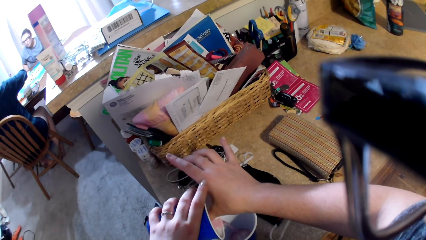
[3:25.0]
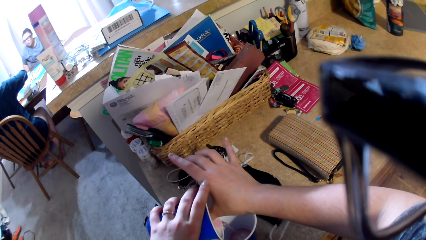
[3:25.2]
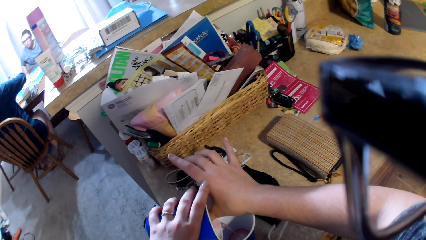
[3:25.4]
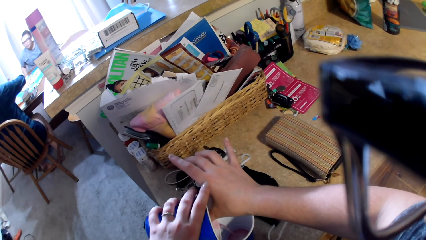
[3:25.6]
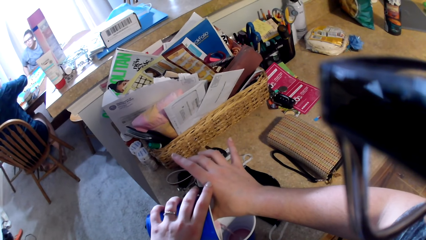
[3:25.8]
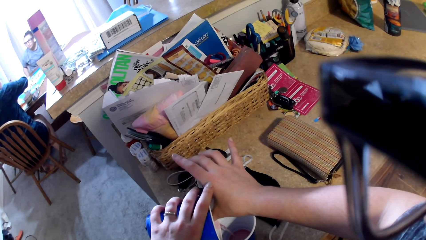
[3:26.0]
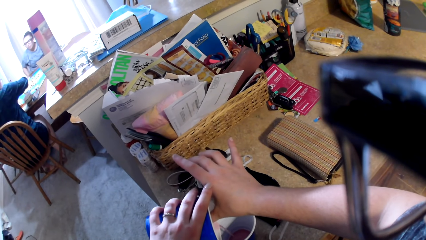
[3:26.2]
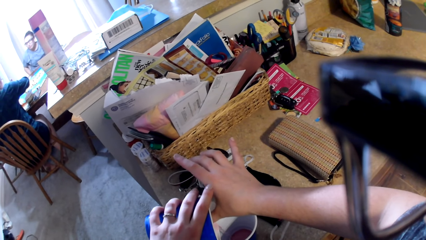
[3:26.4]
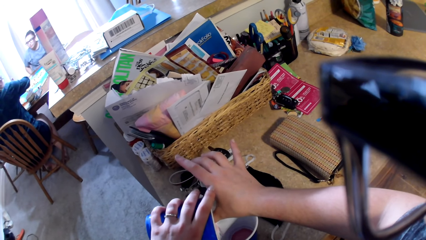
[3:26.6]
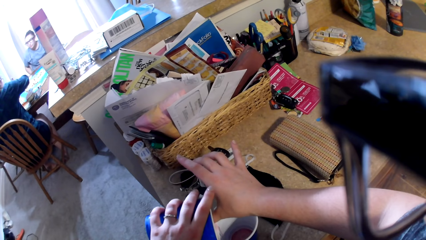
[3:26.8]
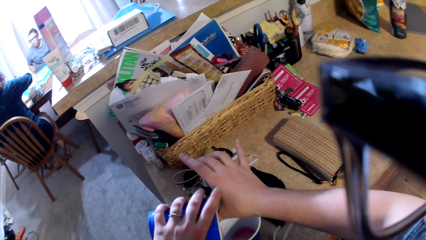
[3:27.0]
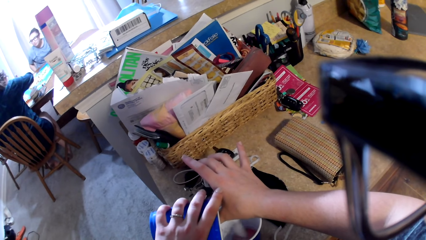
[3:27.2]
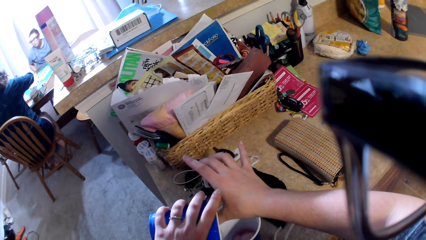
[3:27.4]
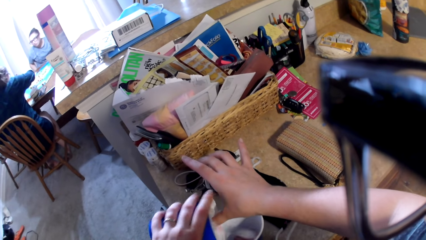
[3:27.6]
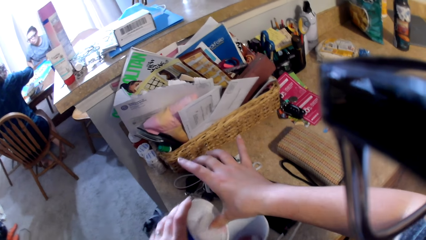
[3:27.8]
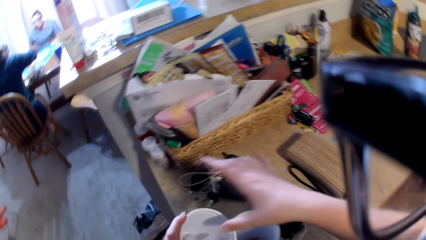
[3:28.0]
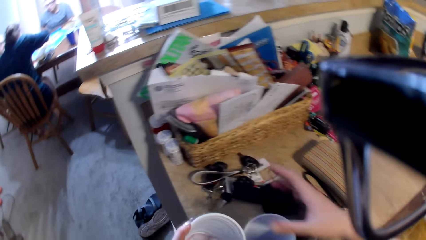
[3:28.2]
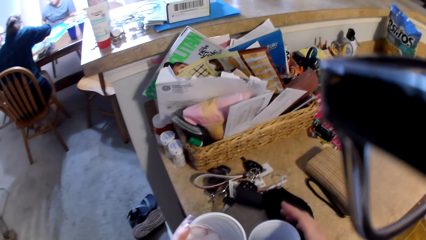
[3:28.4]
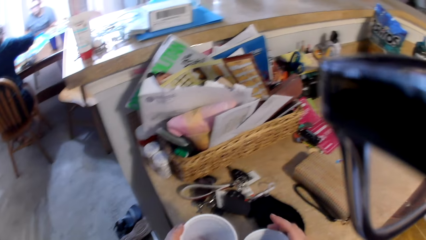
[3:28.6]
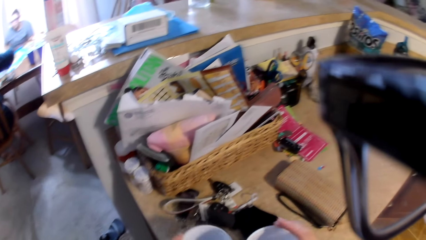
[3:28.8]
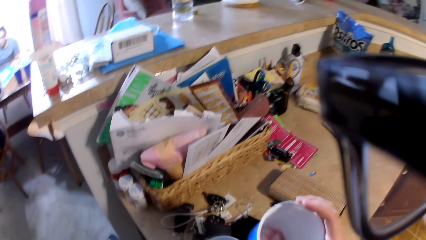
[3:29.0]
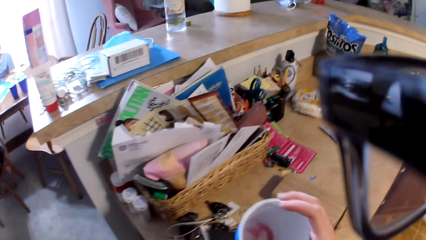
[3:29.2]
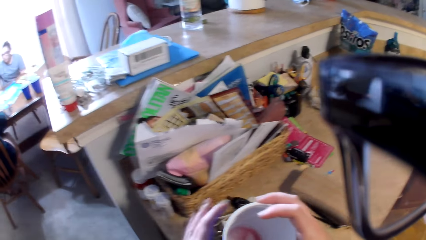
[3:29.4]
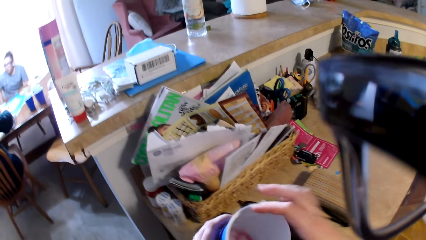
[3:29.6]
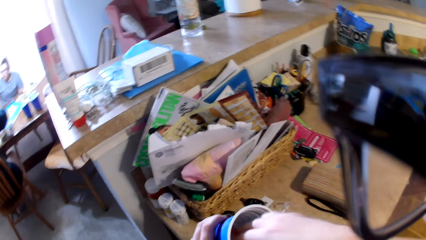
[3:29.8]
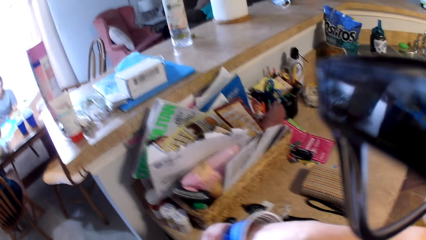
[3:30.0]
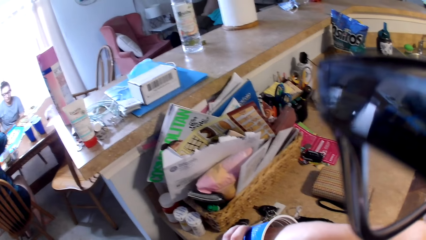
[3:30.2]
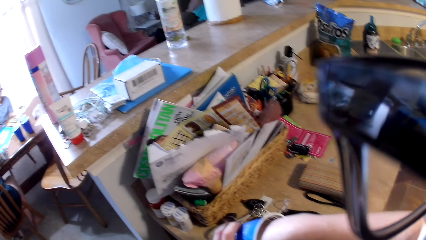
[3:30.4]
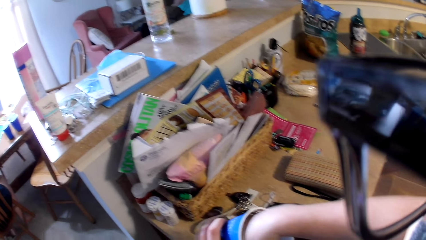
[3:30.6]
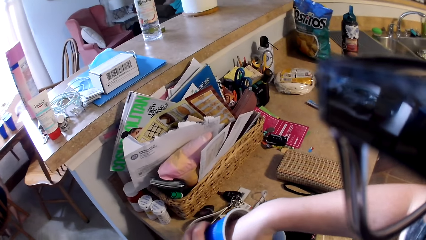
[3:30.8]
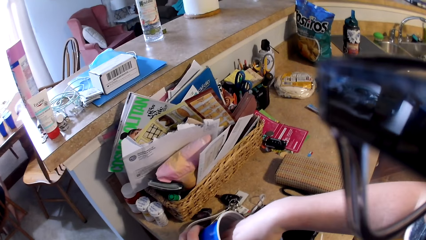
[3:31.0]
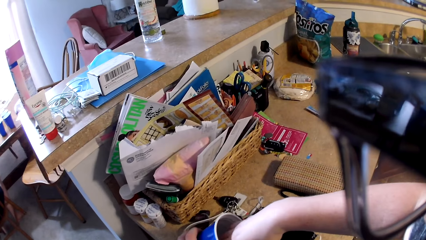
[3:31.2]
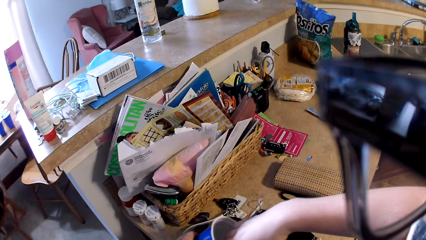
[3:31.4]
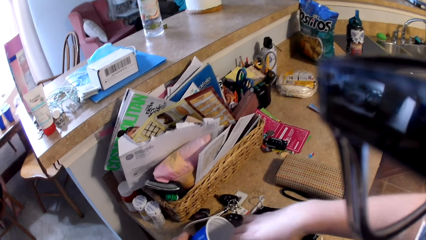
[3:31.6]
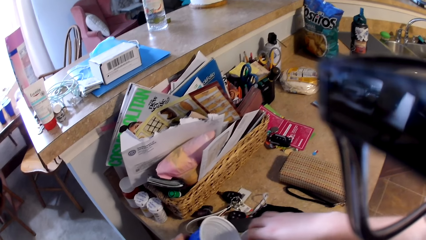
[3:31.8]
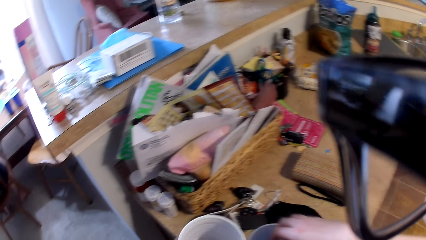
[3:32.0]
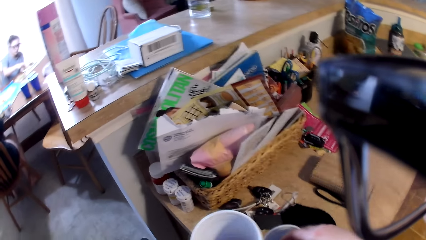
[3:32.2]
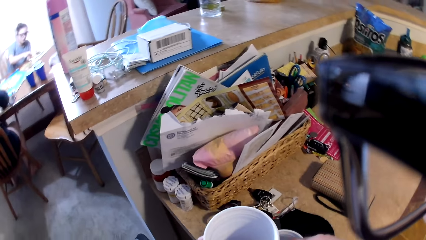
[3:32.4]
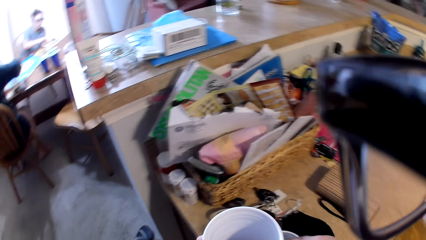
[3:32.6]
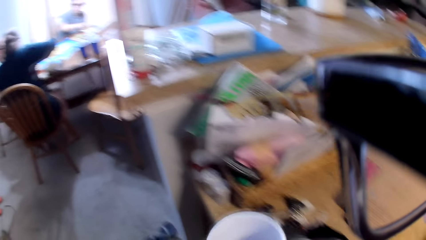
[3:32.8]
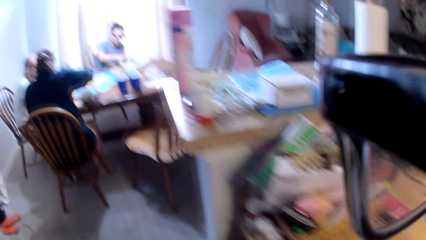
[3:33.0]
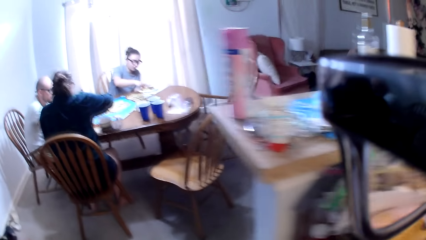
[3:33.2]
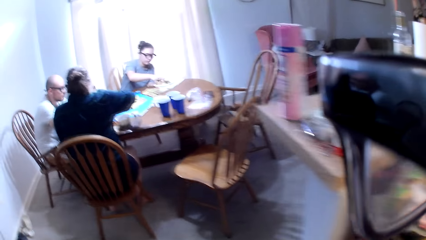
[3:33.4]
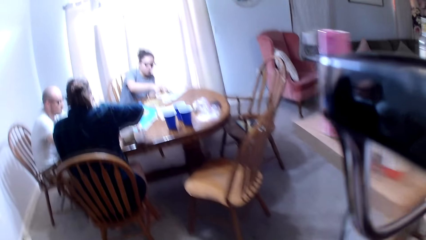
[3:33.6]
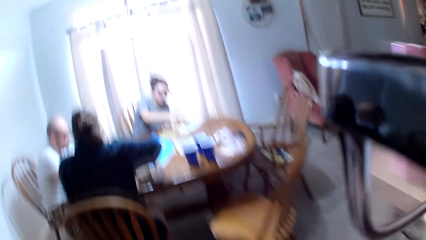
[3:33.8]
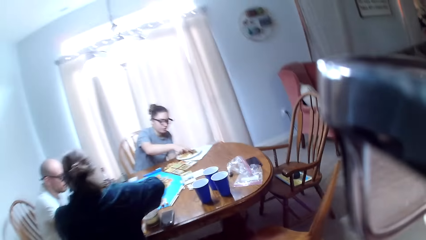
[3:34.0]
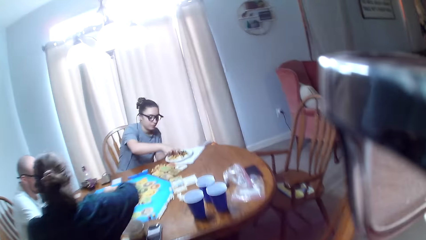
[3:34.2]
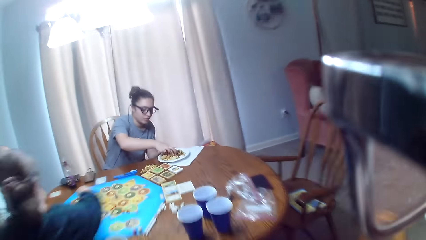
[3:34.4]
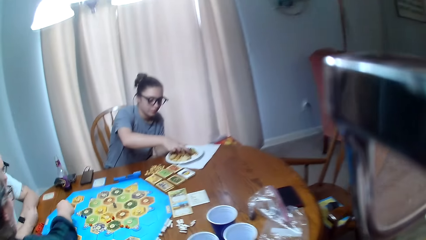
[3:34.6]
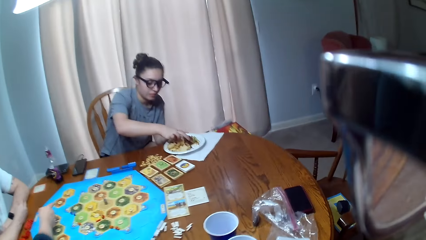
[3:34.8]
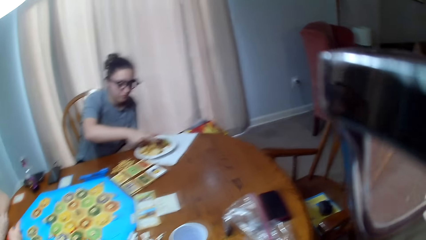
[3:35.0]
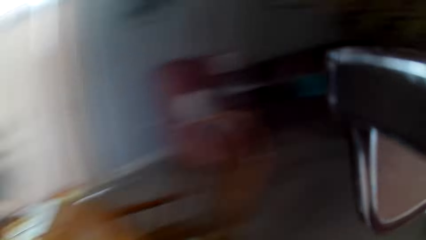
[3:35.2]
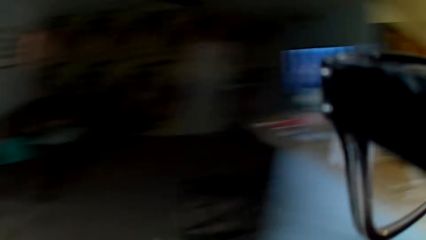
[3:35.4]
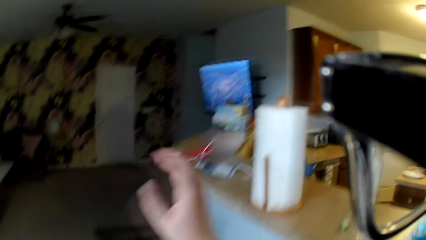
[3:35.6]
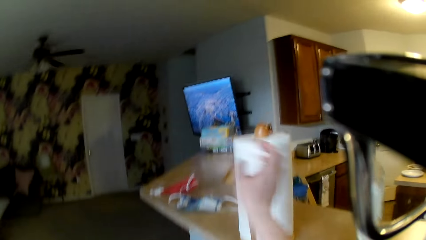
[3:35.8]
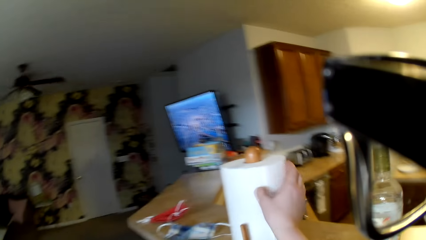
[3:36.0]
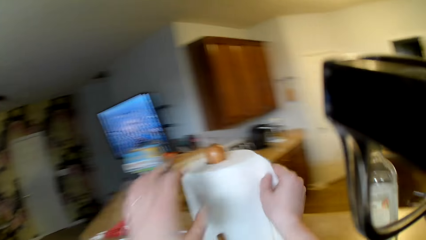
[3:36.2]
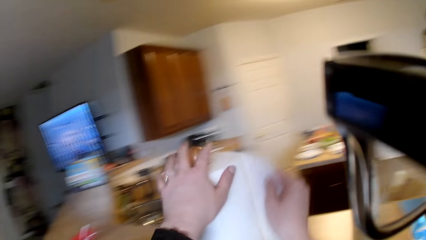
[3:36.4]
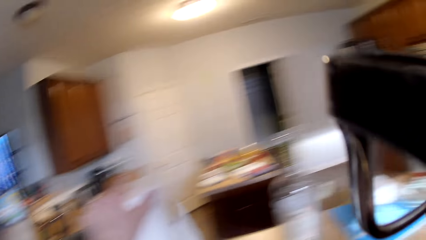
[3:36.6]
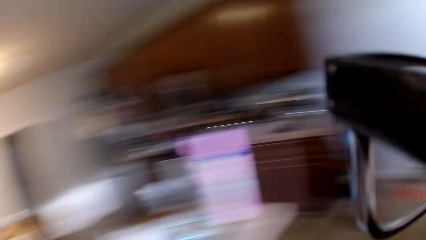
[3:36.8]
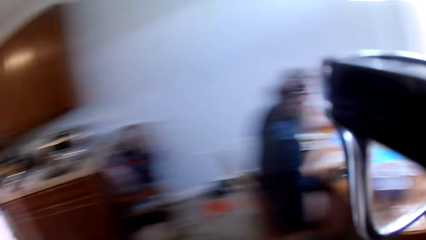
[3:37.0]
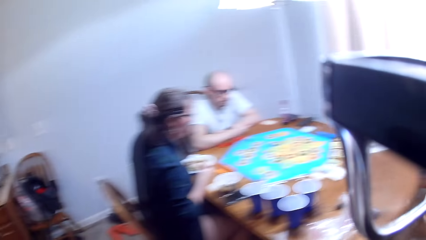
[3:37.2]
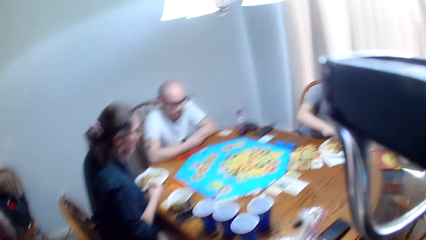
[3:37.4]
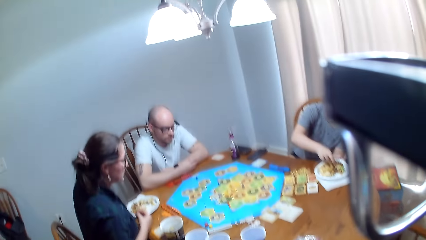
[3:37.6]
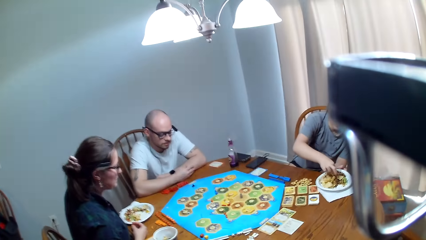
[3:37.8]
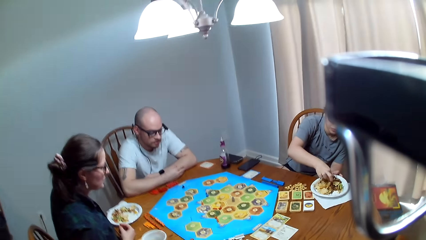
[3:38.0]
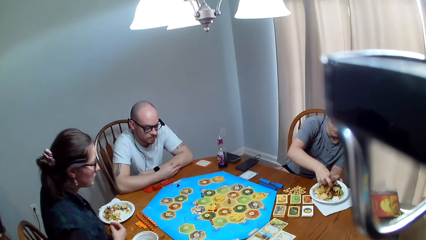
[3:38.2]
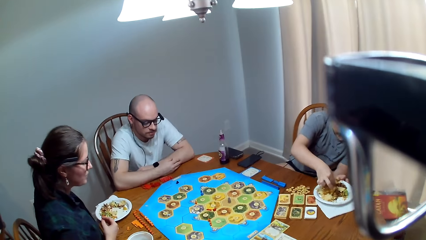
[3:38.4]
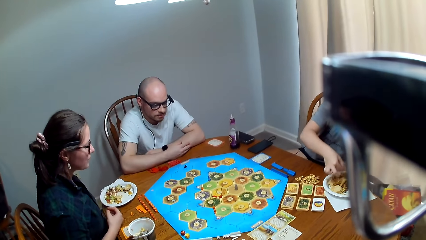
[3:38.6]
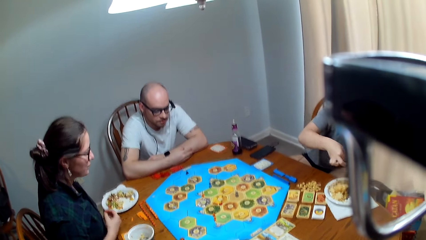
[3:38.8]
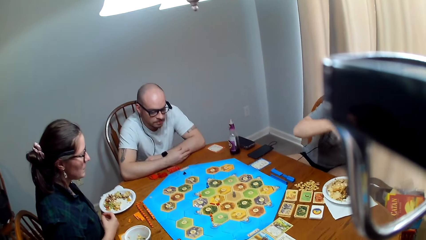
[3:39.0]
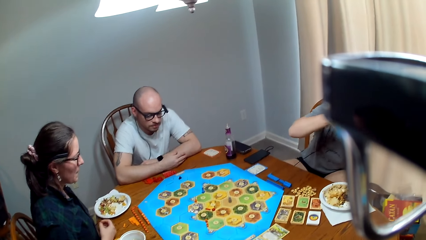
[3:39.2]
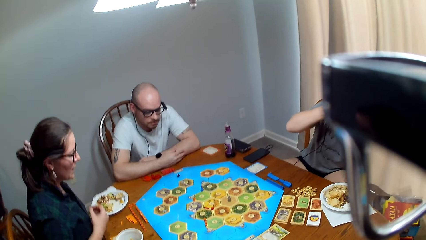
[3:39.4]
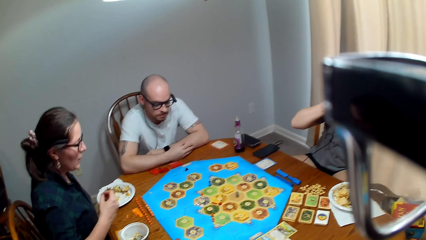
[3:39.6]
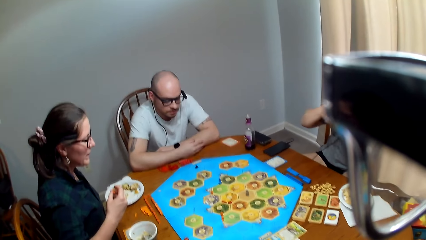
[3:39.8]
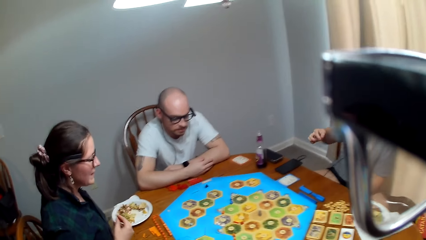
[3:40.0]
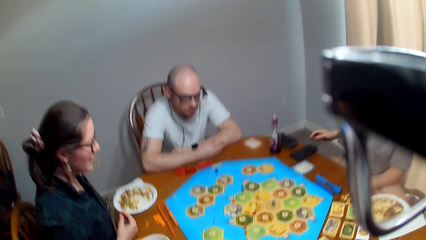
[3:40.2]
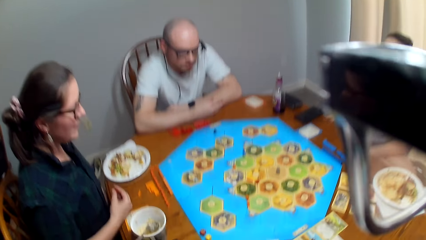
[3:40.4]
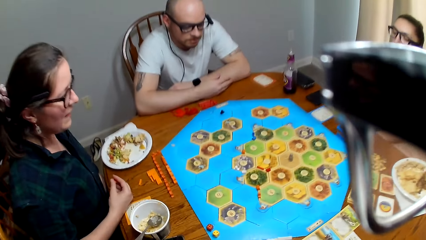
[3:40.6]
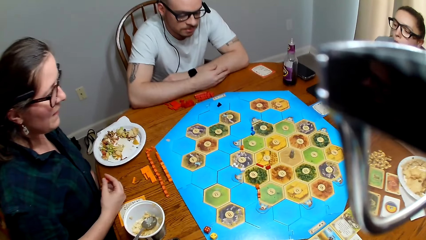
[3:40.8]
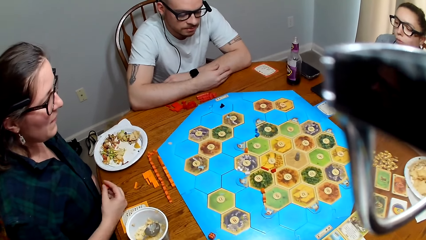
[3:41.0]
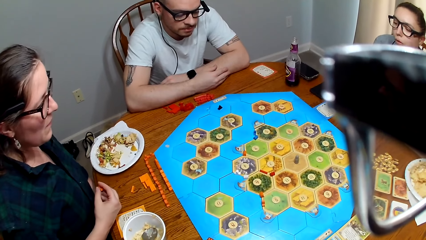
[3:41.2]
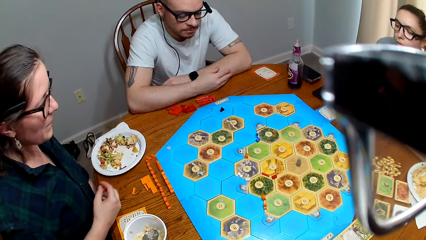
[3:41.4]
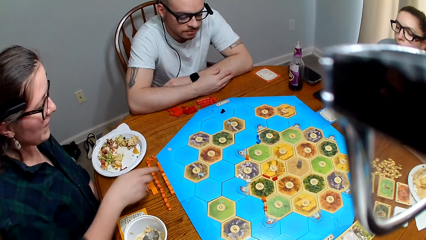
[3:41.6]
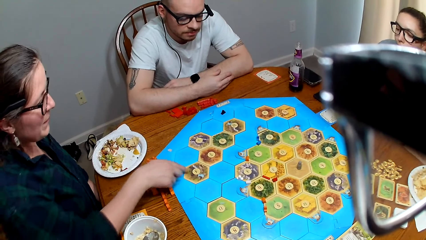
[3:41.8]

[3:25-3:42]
The camera wearer holds the ice cubes with the finger. She picks up the cup. She removes the ice cubes with her hand. She walks to the table. A woman picks food on the plate. The camera wearer cuts a paper towel. The woman picks food on the plate. The camera wearer speaks to another woman, a man and the first woman. She talks to the other woman.
